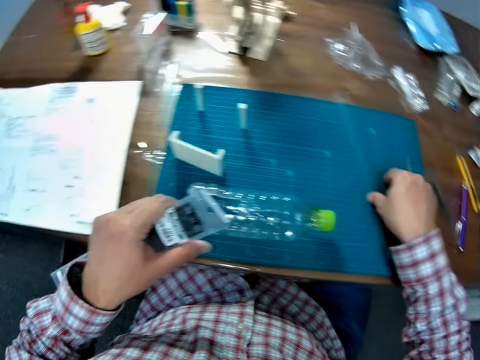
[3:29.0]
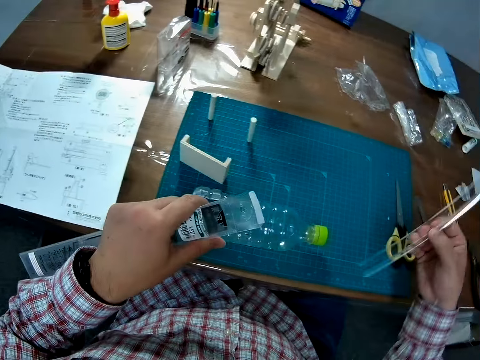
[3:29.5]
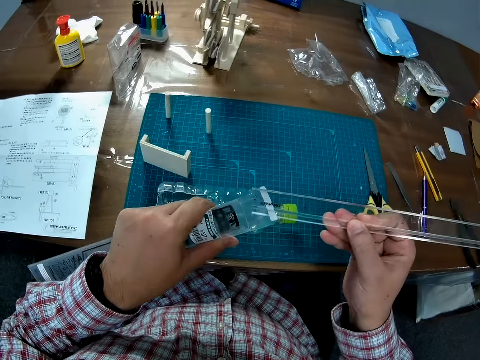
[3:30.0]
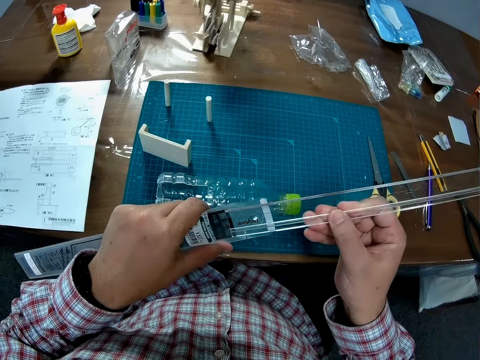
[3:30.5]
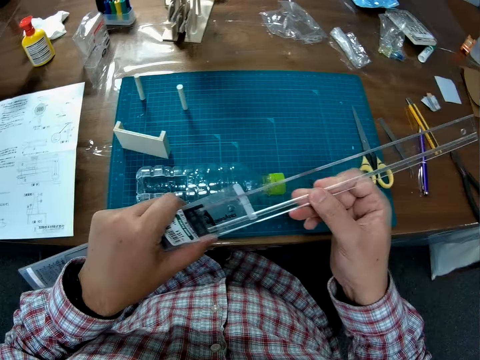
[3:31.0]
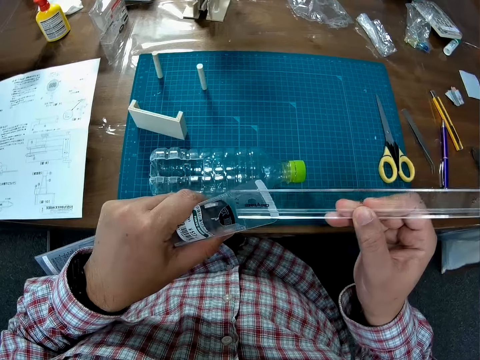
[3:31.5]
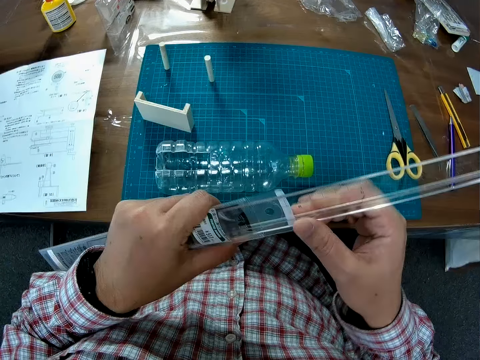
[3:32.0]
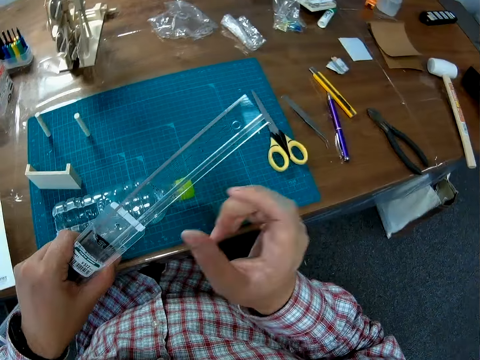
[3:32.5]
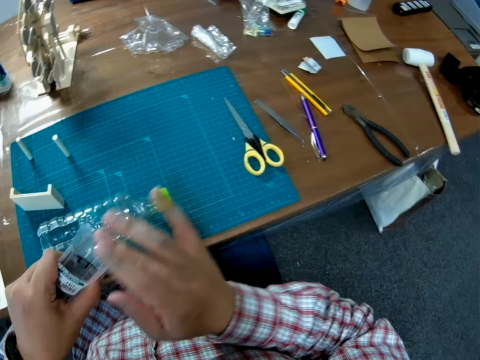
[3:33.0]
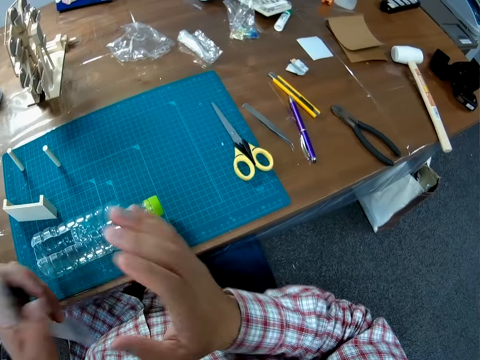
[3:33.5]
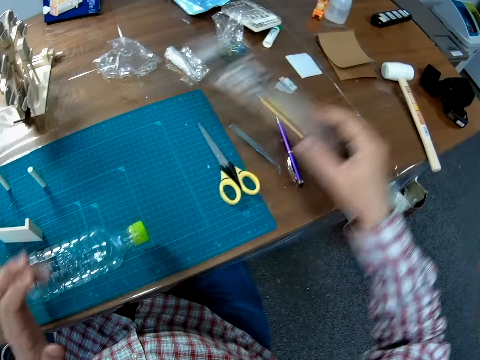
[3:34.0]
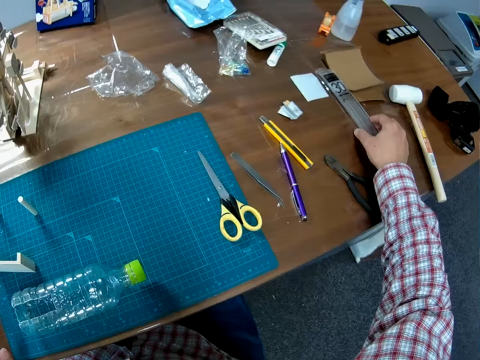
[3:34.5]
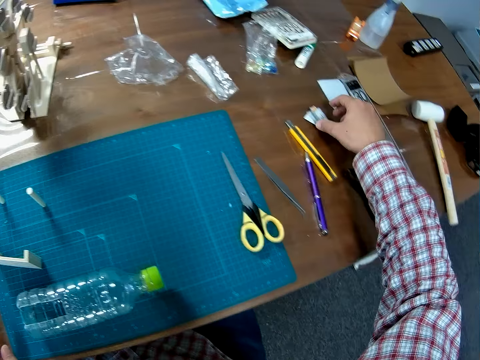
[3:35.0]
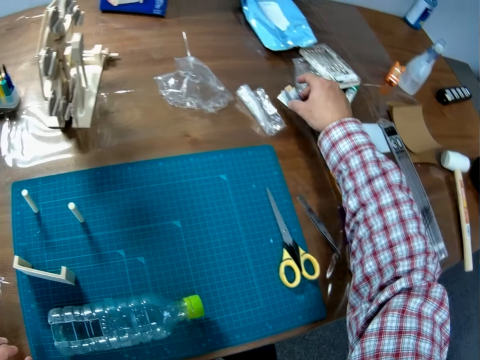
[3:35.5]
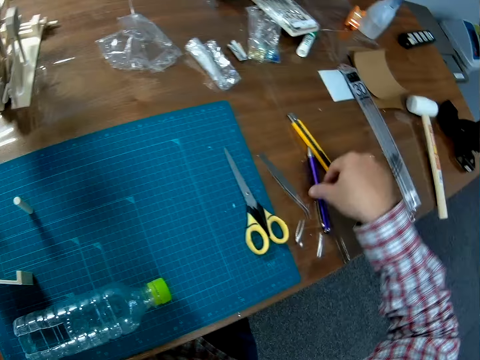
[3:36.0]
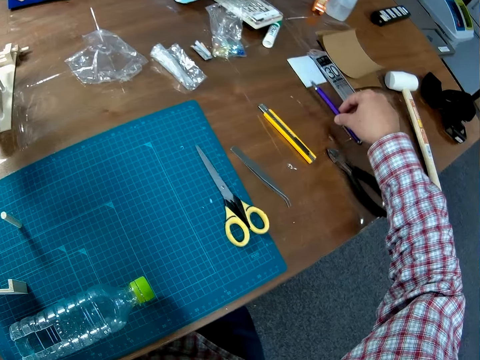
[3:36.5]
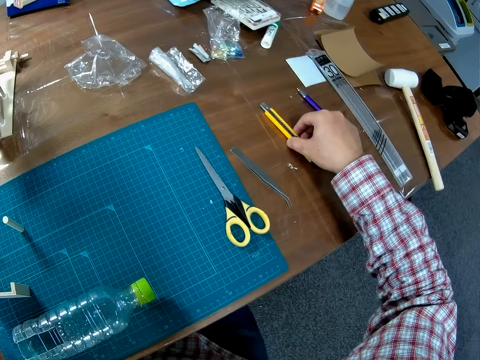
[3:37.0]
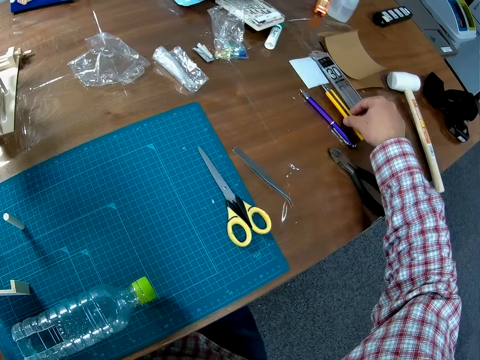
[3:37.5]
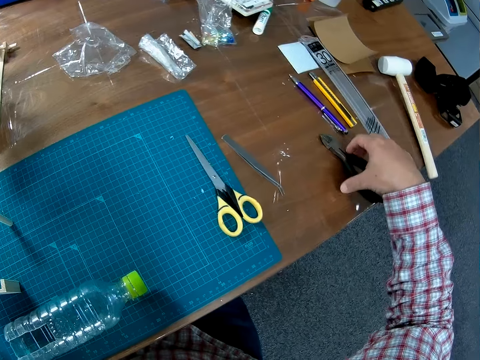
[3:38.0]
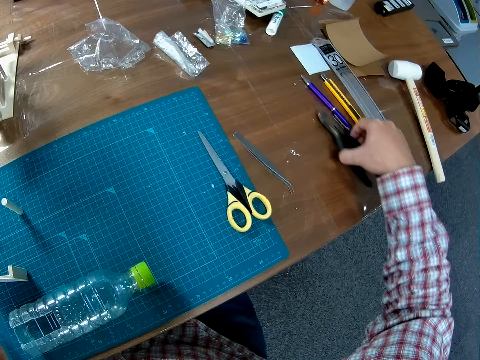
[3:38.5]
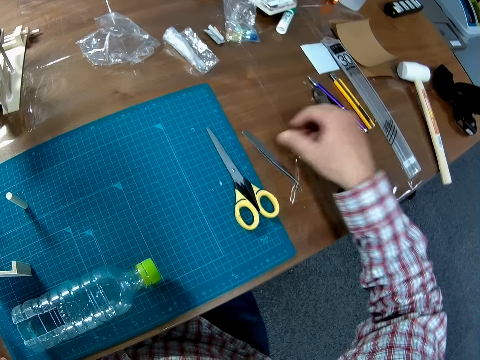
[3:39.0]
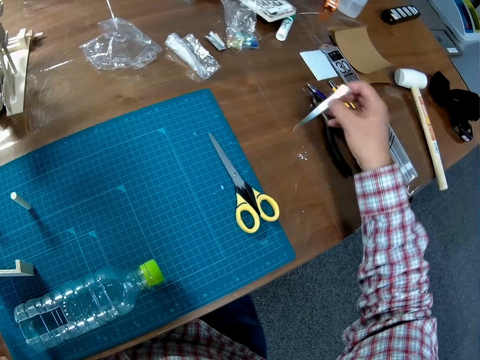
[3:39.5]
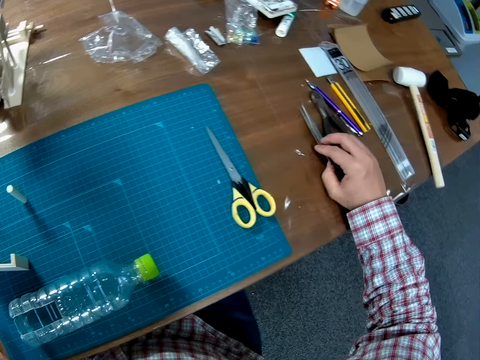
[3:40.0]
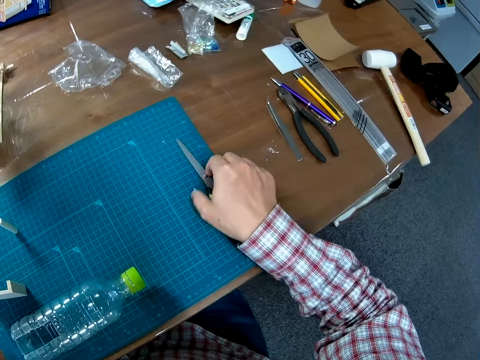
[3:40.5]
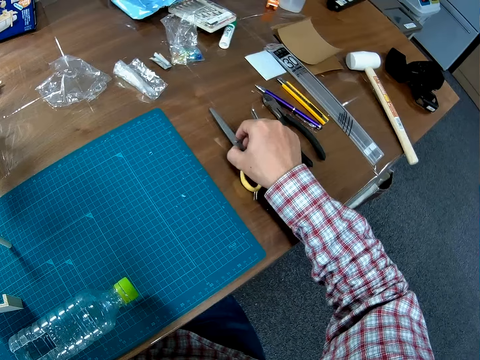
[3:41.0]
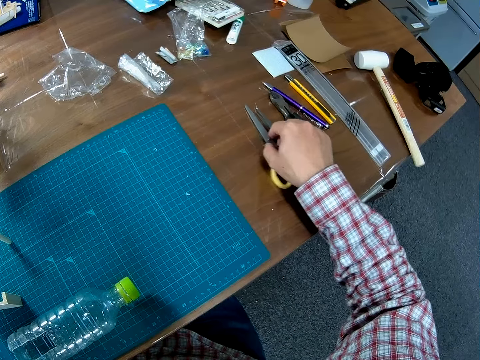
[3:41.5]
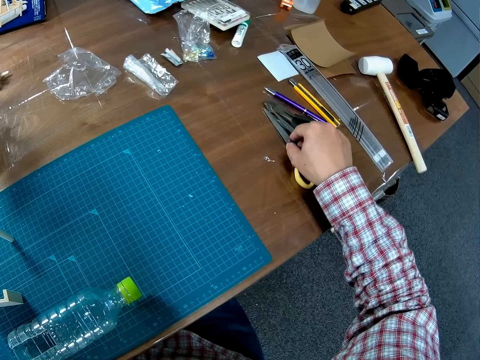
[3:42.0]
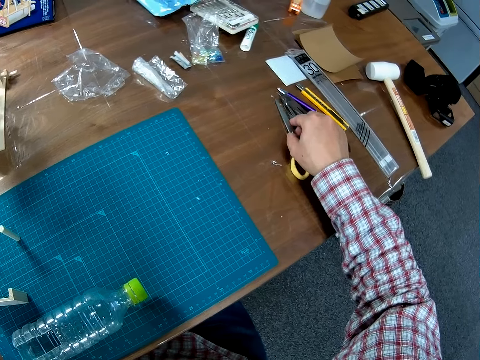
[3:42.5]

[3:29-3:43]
The camera wearer picks up a scale ruler on the sheet. They put the scale ruler in the nylon or paper. They place the wrapped ruler on the table. They pick up a piece of paper, move the piece of paper on the table, and place the piece of paper on the table. They pick up a pen, move the pen on the table, and place the pen on the table. They pick up a cutting knife, move the precision knife on the table, and place the cutting knife on the table. They pick up a pair of pliers, move the pliers on the table, and place the pliers on the table. They pick up a tweezer, move the picker on the table, and place the tweezer on the table. They pick up a pair of scissors, move the pair of scissors on the table, and place the scissors on the table.

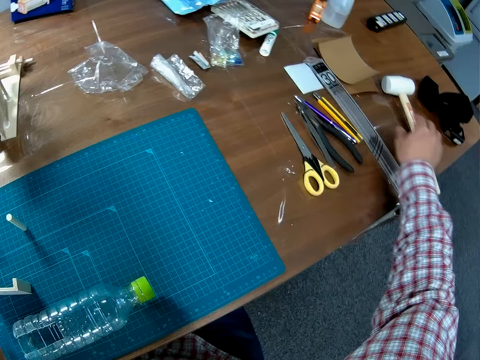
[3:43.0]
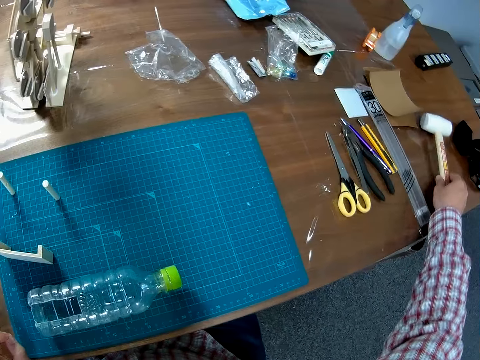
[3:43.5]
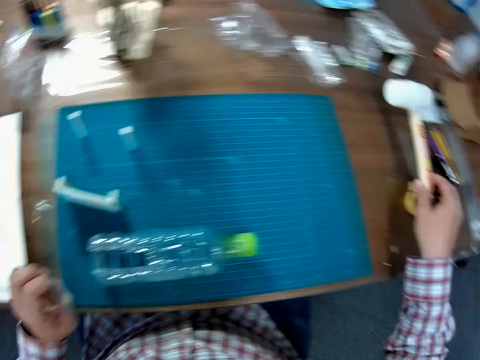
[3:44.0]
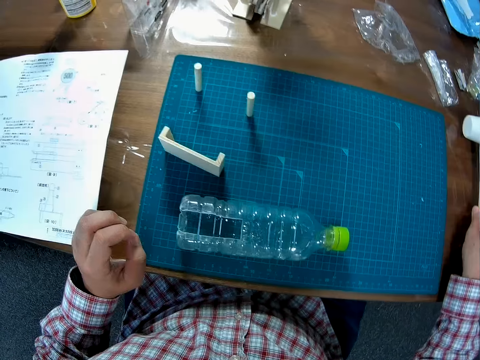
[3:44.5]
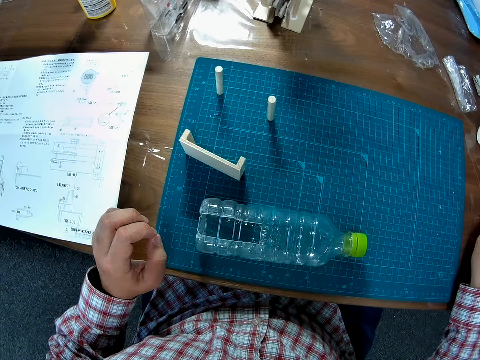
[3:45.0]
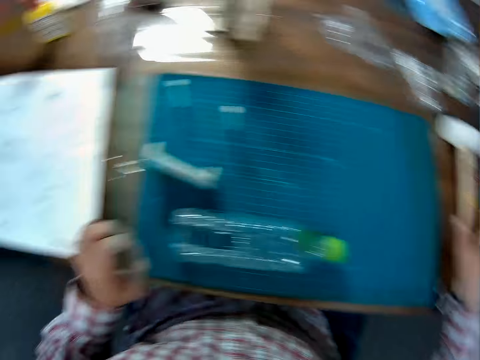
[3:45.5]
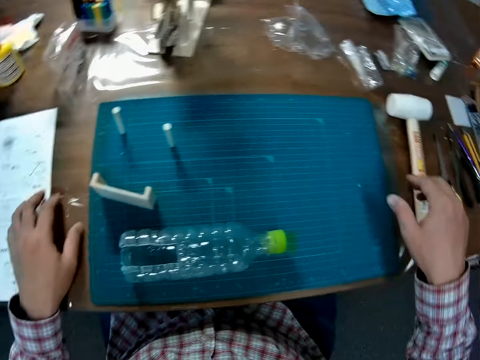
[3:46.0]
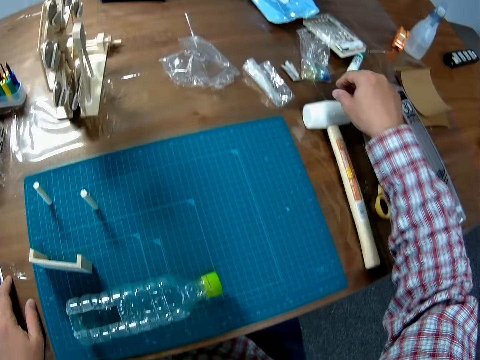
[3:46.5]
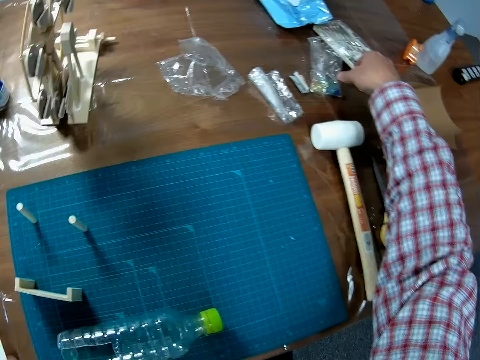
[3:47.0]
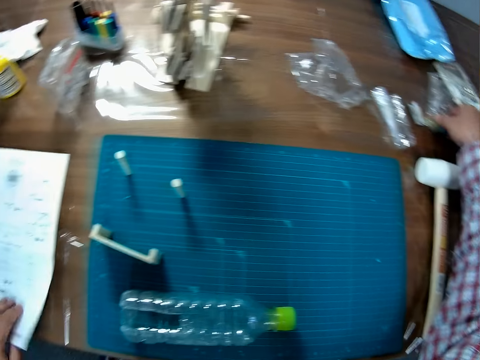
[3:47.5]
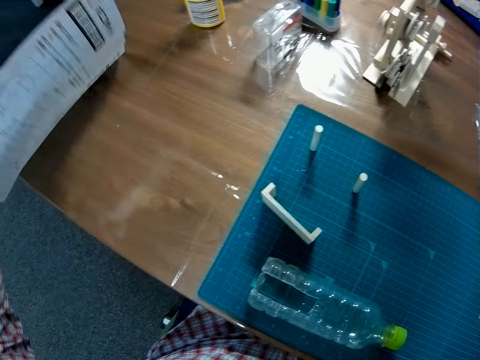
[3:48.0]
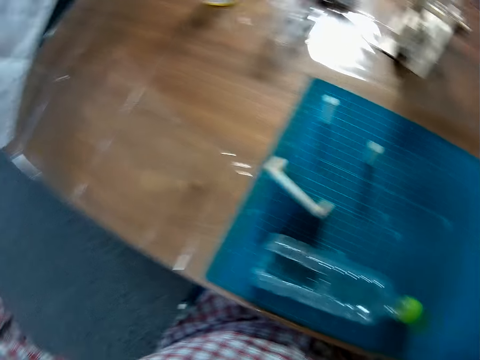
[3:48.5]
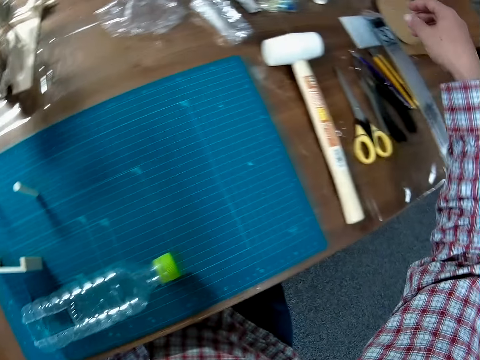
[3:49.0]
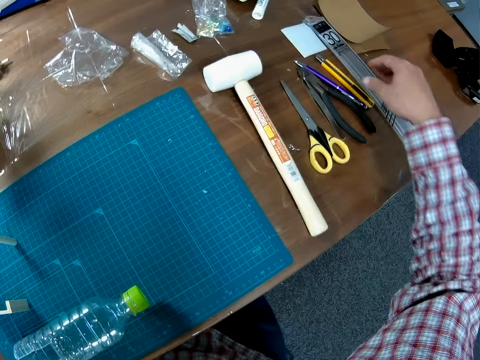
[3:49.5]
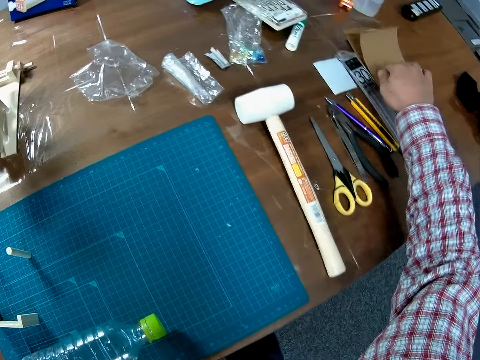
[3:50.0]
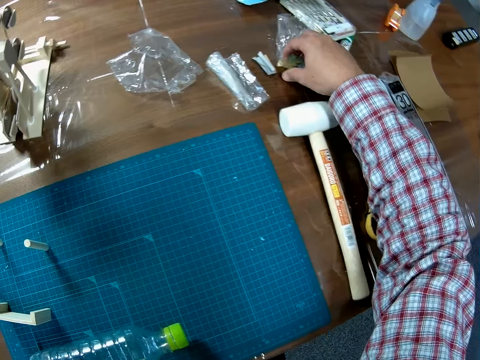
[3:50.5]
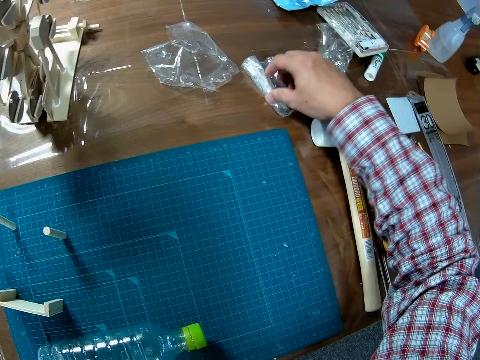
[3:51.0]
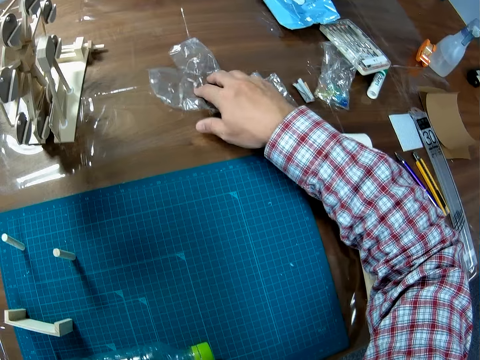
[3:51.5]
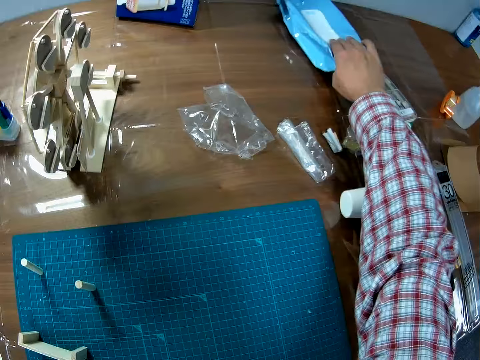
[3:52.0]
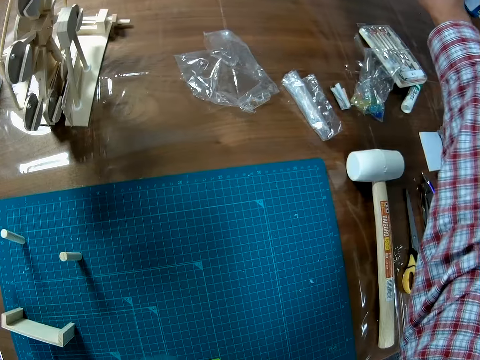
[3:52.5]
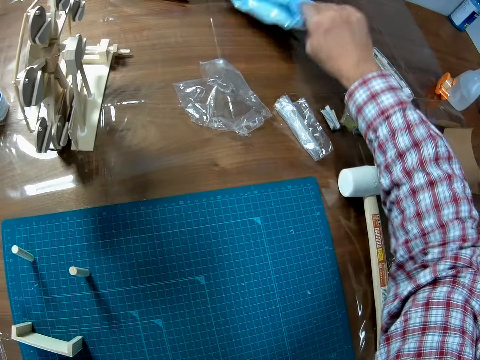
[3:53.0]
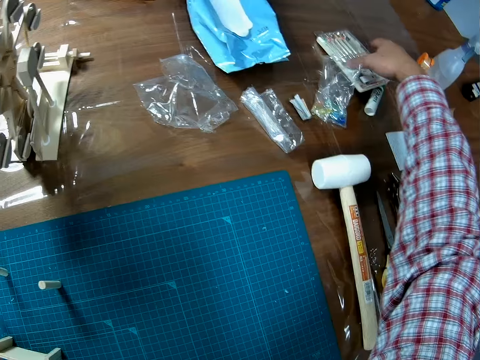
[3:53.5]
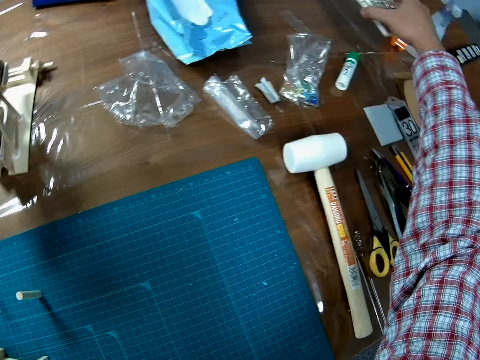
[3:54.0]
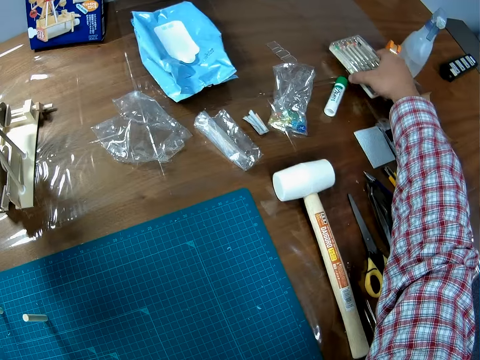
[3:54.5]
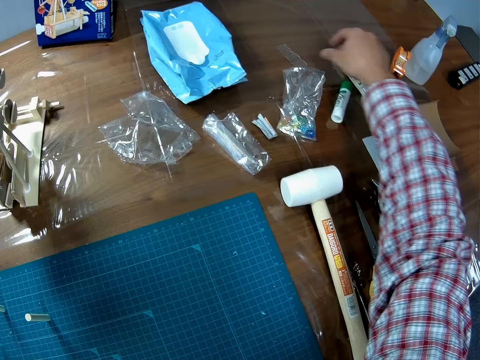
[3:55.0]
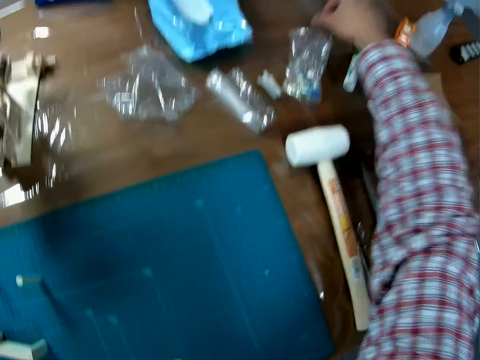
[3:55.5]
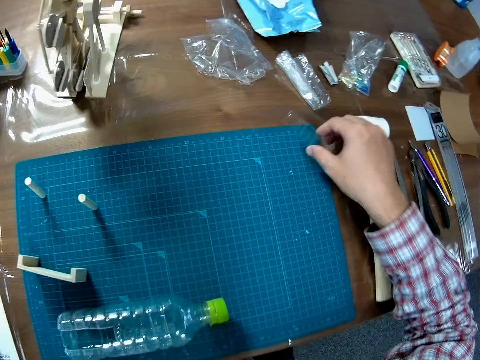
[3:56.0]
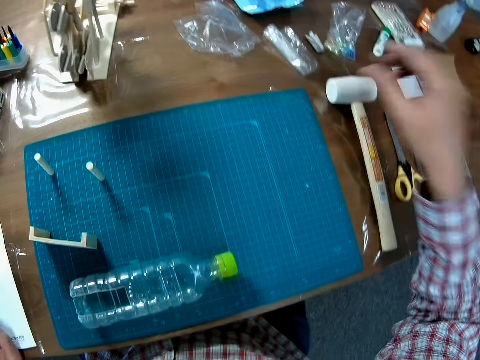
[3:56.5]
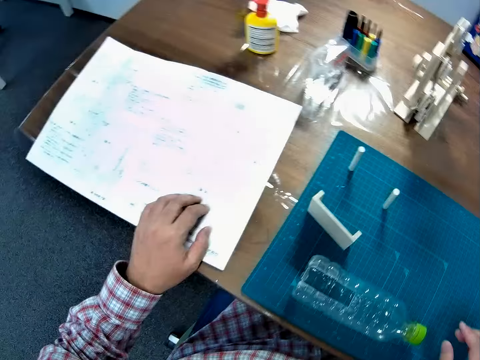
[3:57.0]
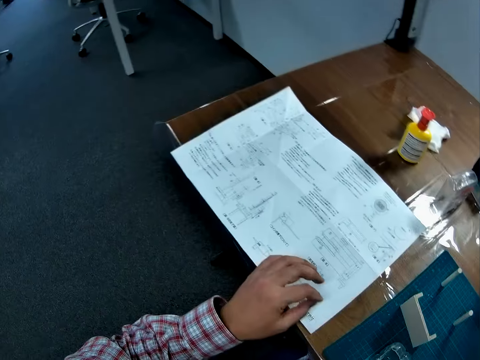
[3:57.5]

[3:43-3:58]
The camera wearer picks up a hammer on the table. They drop the hammer in another part of the table. They lift up the instruction manual and turn the manual on the table to its other side. They touch various materials on the table. They touch a brown sheet of paper on the table and touch a nylon on the table. They lift up a napkin package, move a wipe on the table, and place the napkin package on the table. They pick up a small tool box, move a tool set on the table, and place the toolbox on the table. They pick up a piece of material and put the nylon on the sheet.
